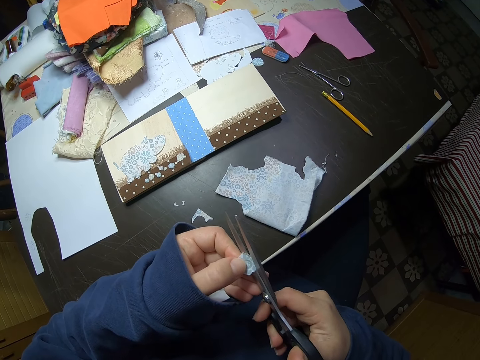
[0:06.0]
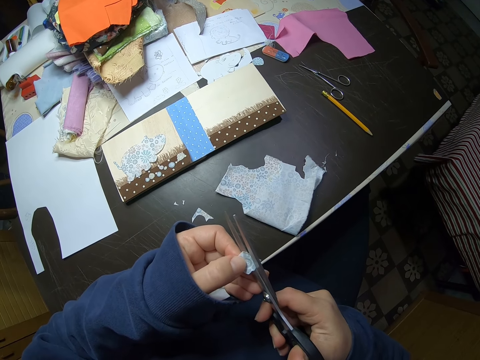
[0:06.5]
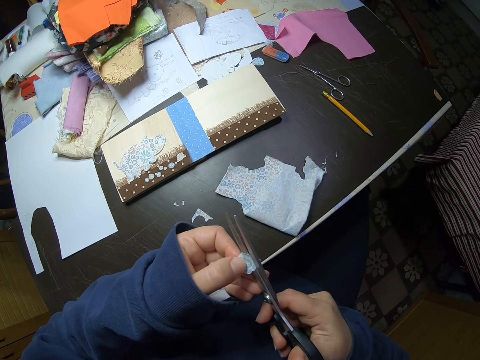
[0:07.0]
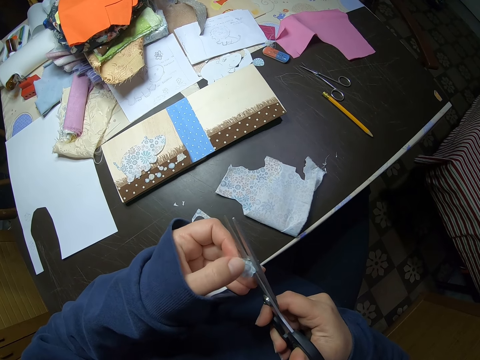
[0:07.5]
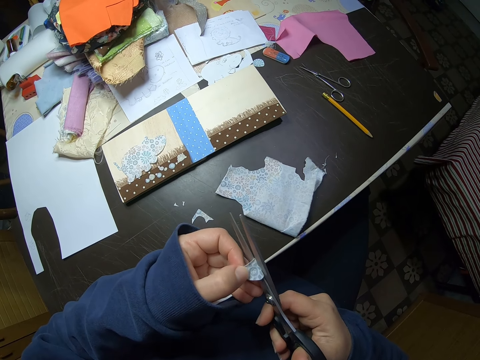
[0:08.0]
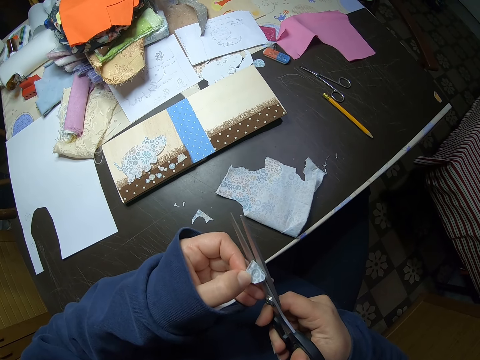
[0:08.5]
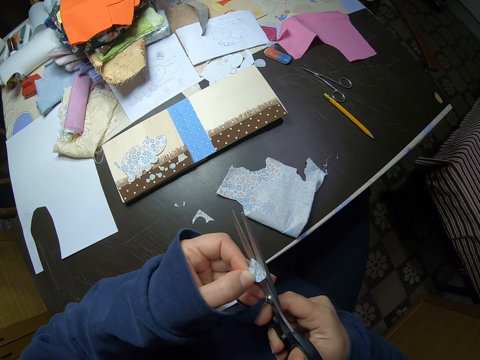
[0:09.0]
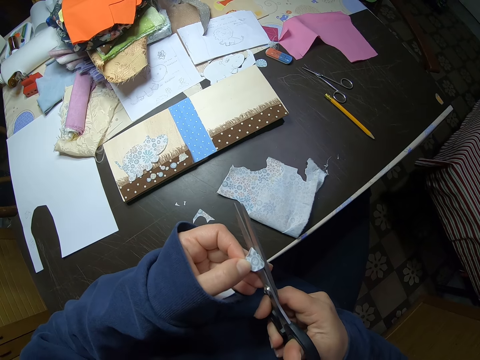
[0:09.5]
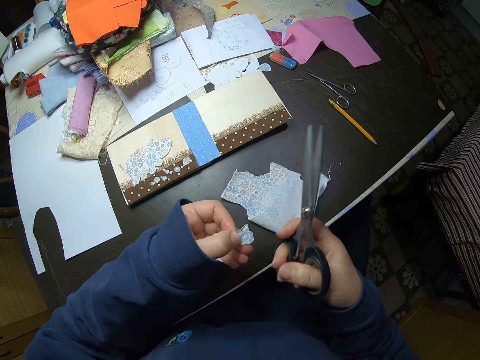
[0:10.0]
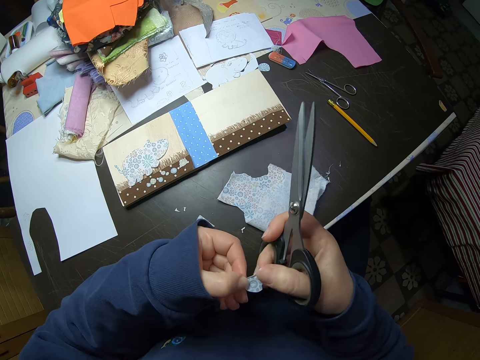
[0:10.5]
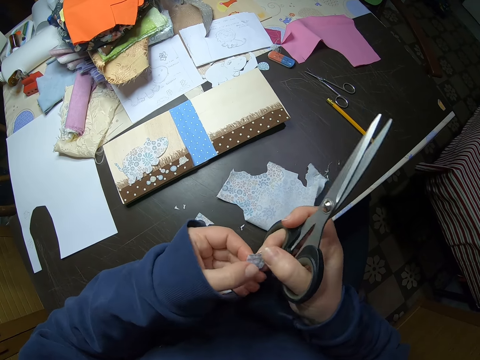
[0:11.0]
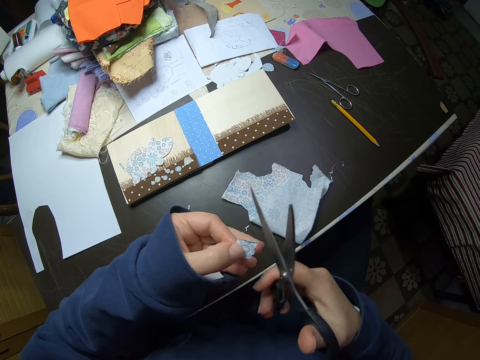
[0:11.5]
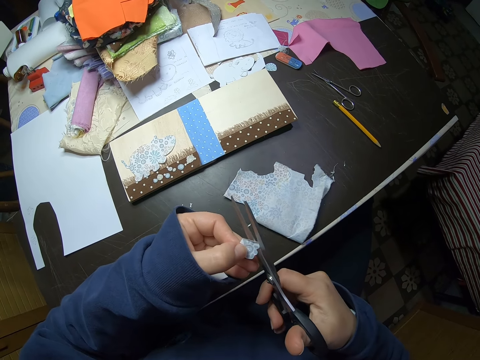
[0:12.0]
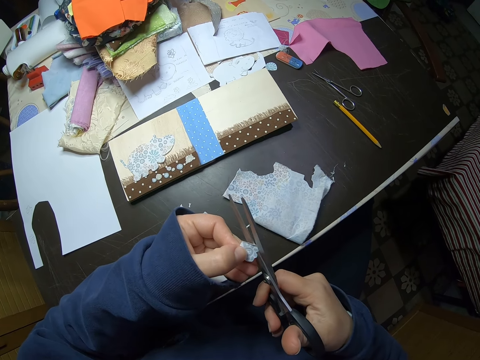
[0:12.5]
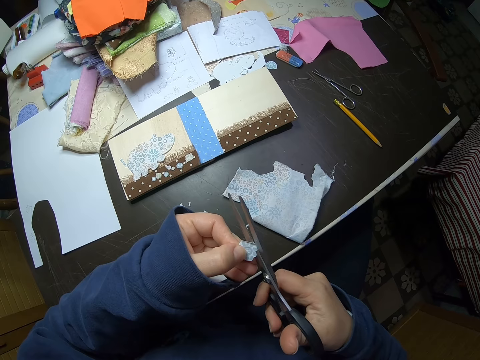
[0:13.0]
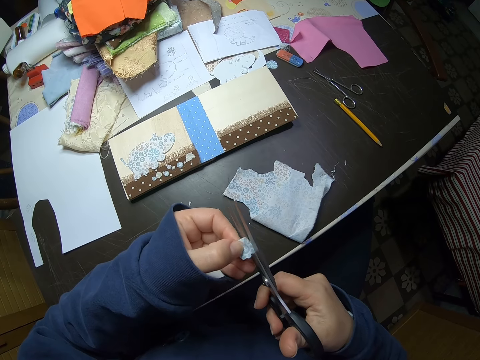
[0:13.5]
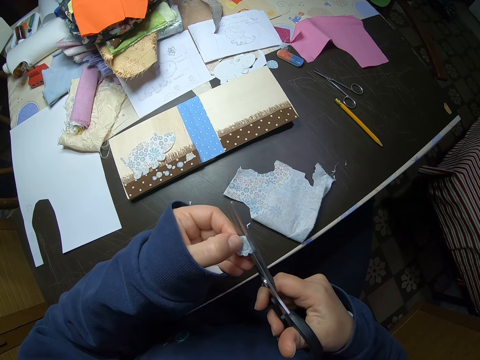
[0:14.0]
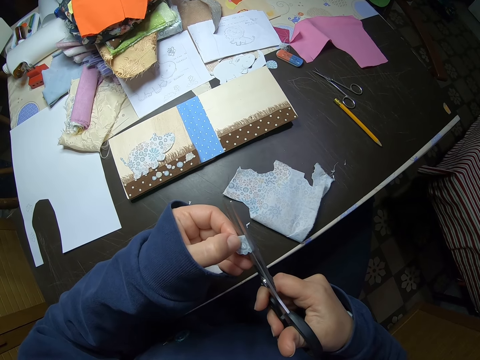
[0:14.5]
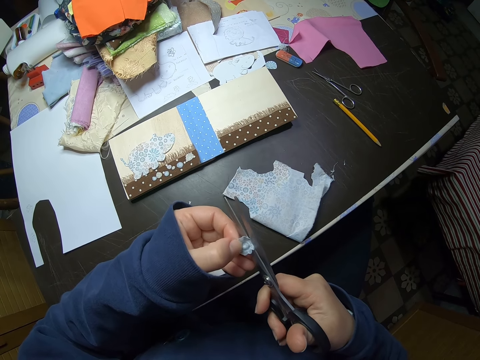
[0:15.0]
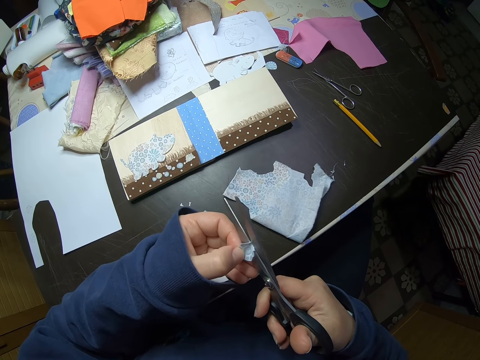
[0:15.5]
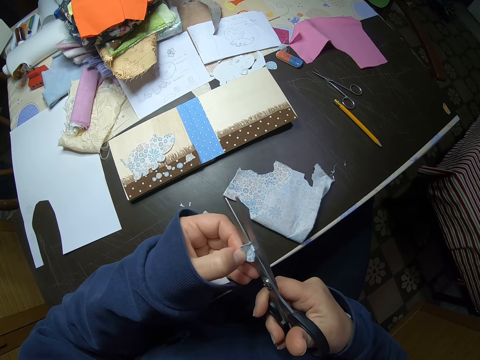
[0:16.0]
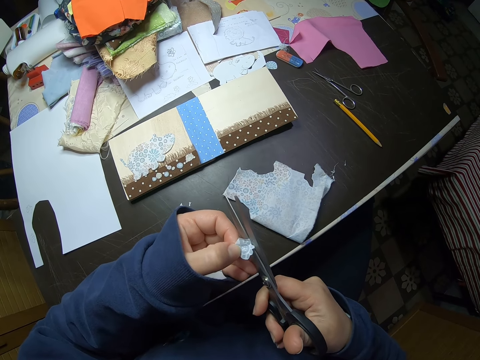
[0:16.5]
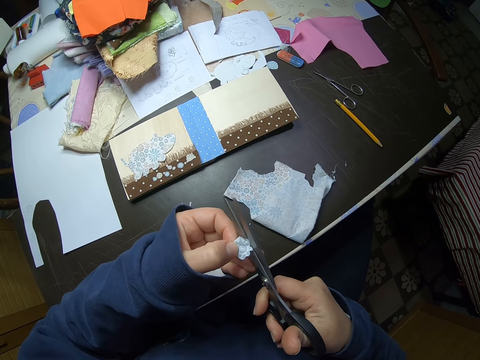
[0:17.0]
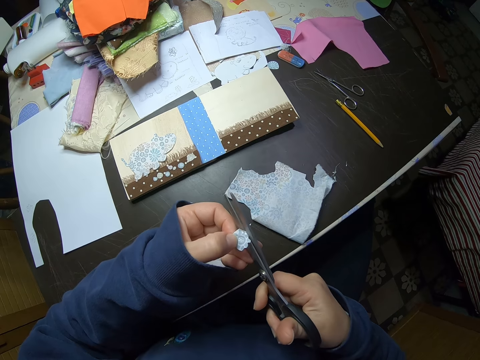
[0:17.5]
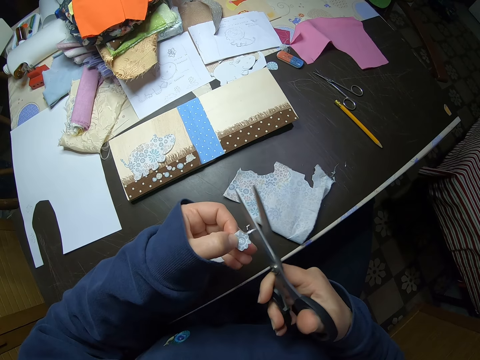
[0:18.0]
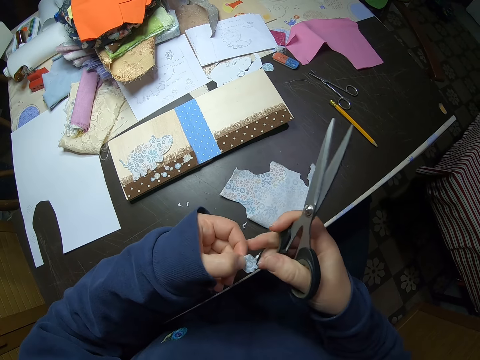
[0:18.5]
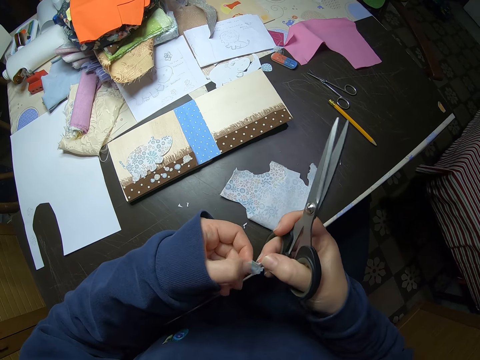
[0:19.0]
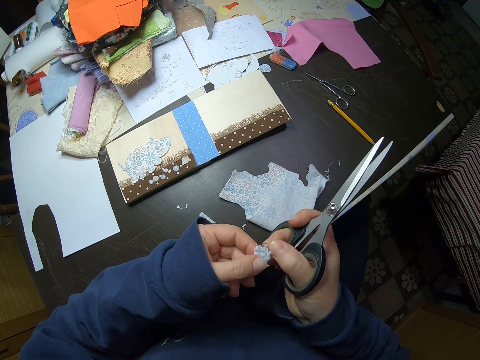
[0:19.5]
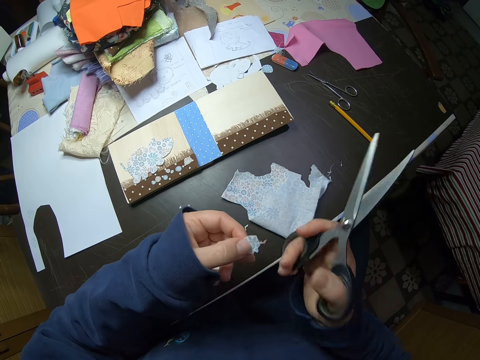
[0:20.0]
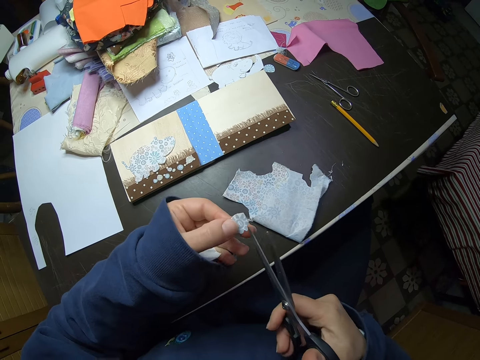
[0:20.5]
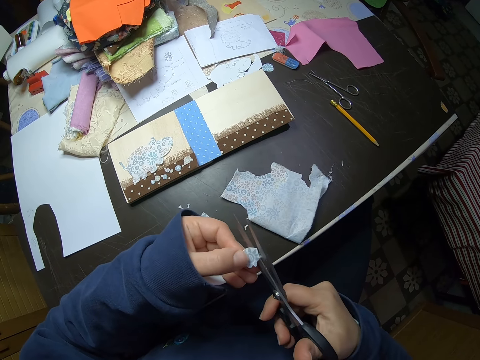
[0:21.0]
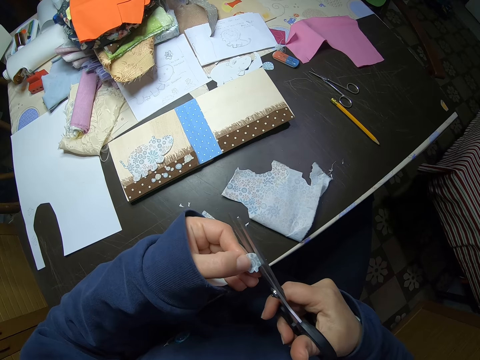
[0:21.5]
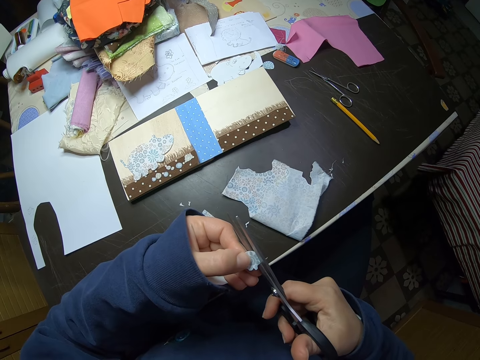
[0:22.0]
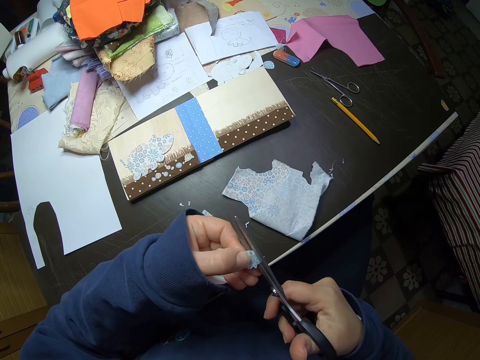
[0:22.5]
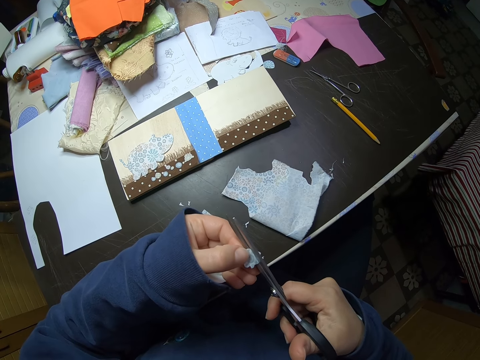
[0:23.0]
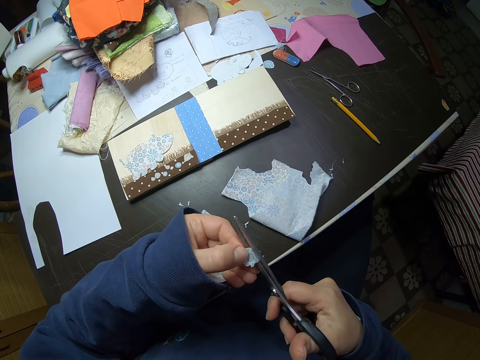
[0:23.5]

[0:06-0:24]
The camera wearer adjusts the piece of fabric or paper with her left hand. She stops cutting. She turns the piece of paper around. She holds the piece of fabric with both hands. She gently cuts the piece of fabric. She adjusts the piece of fabric with her left hand. She stops cutting. She adjusts the piece of fabric with both hands. She turns the piece of paper around. She gently cuts the piece of fabric.

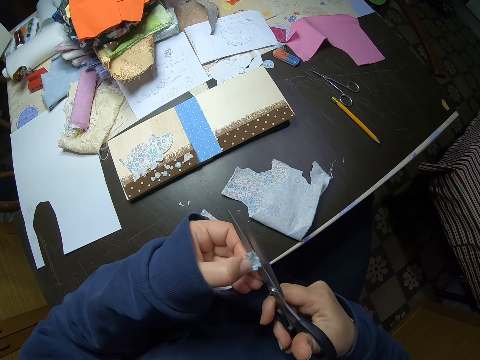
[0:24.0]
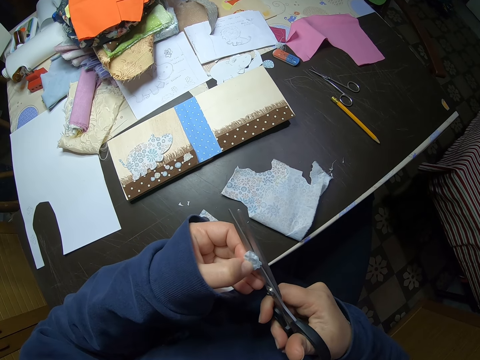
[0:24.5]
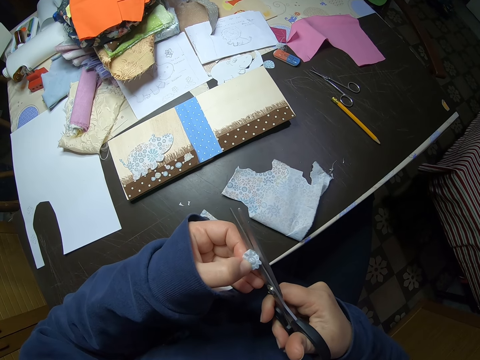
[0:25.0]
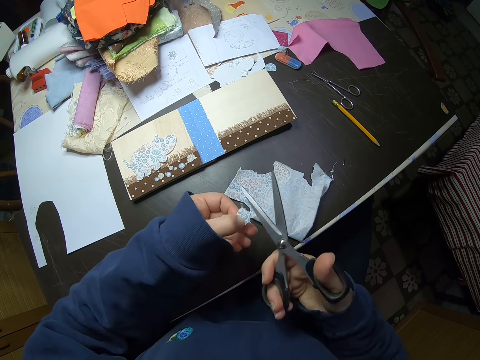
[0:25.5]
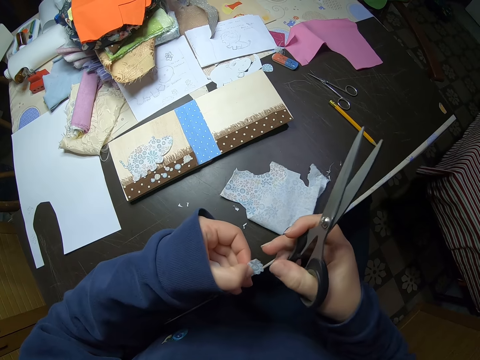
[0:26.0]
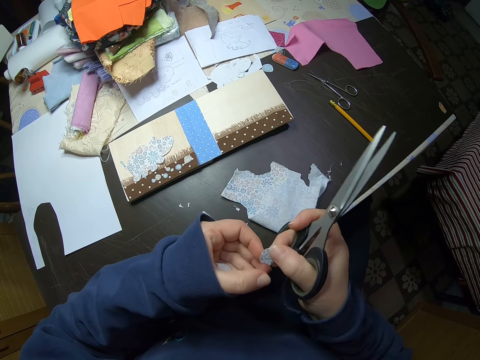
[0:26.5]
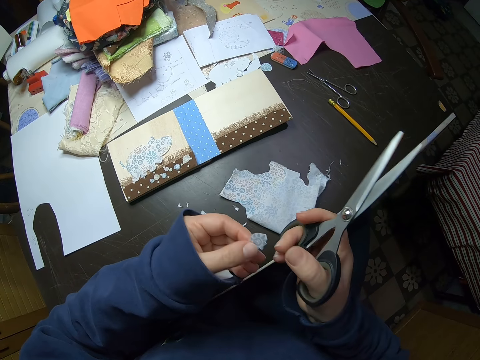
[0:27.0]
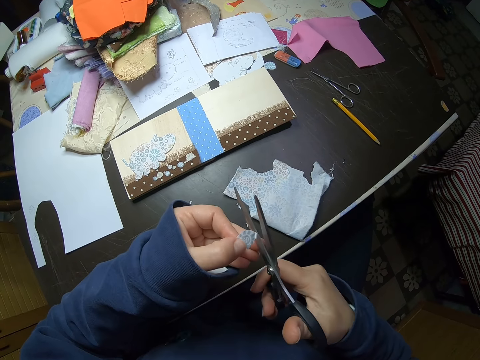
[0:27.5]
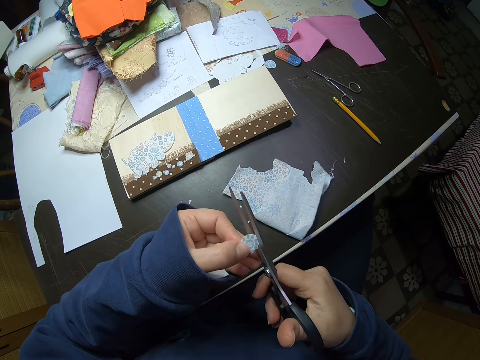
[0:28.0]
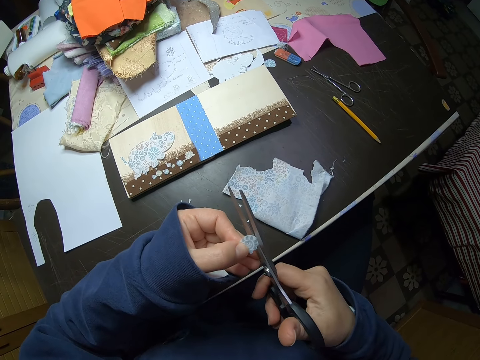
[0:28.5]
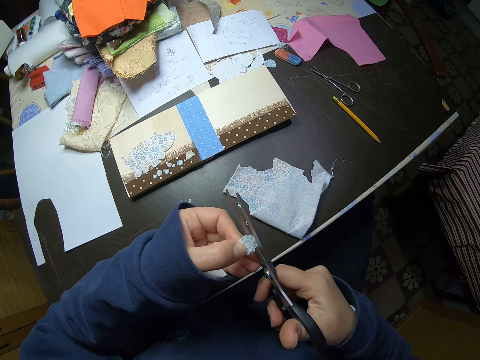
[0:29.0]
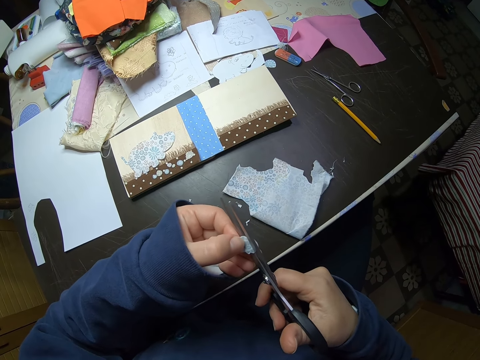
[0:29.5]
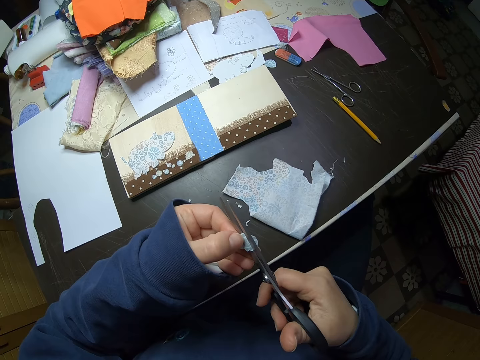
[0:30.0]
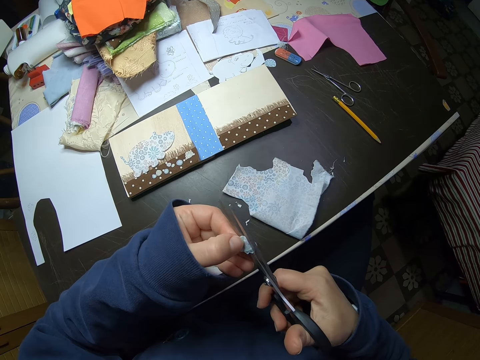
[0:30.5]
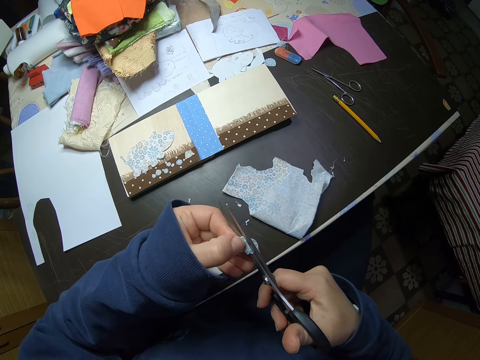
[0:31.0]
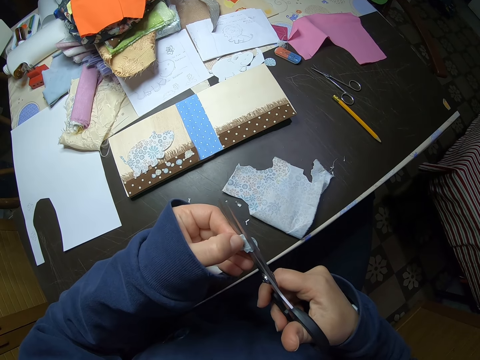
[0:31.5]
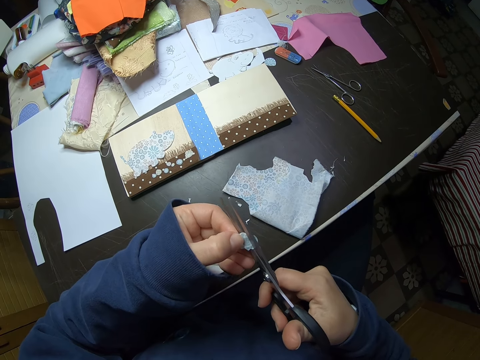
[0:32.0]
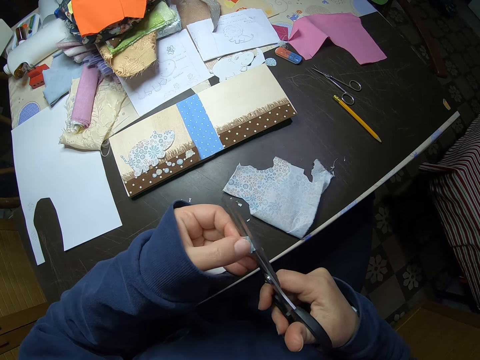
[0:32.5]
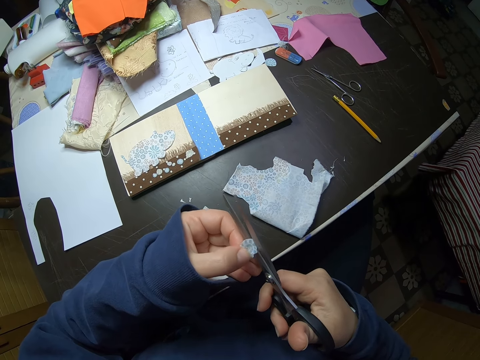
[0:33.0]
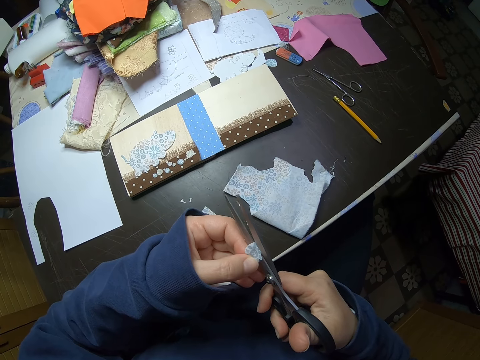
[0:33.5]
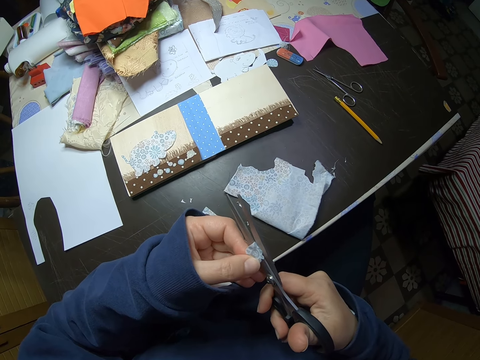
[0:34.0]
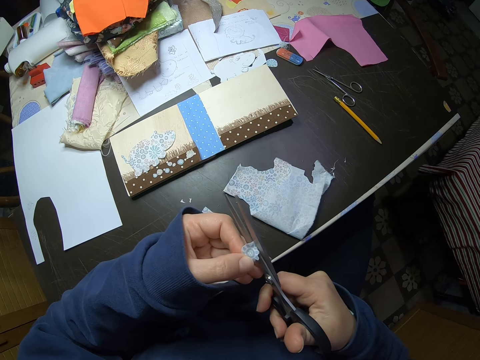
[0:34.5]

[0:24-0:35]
The camera wearer stops cutting. They adjust the piece of fabric or paper with both hands. They turn the piece of paper around. They gently cut the piece of fabric.
